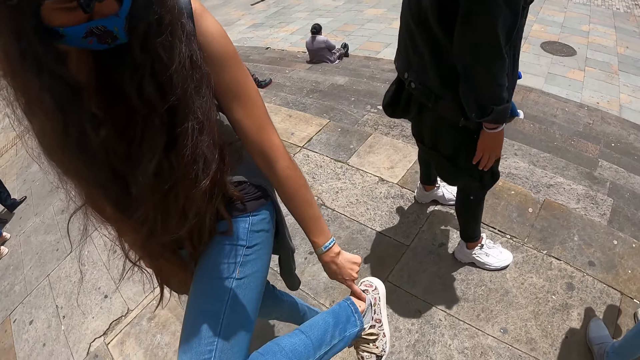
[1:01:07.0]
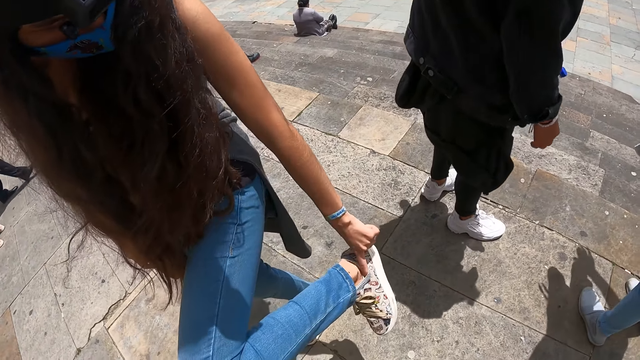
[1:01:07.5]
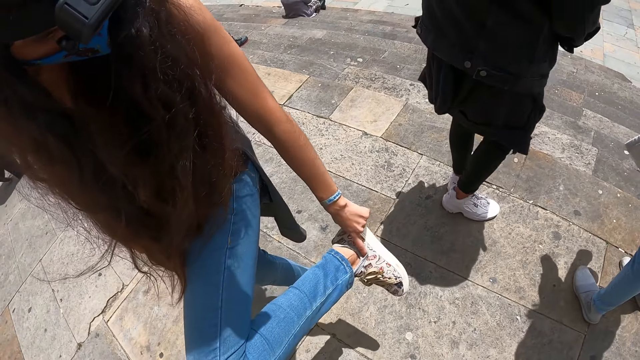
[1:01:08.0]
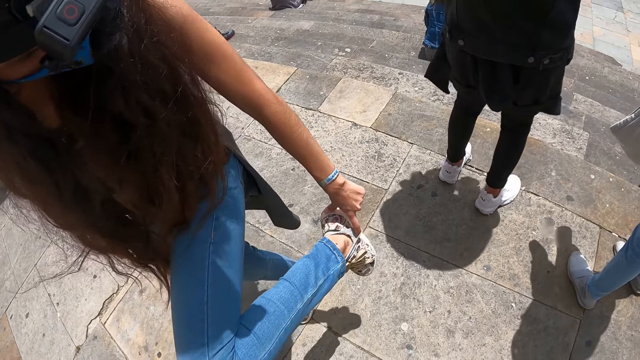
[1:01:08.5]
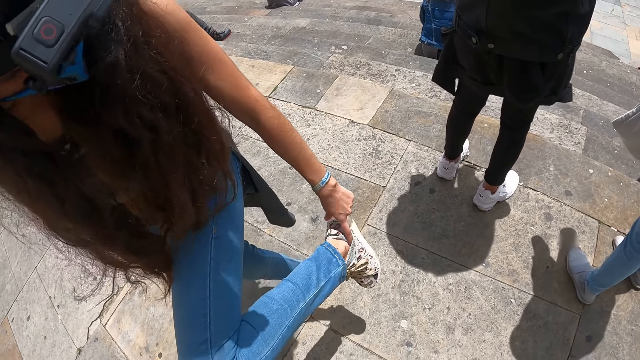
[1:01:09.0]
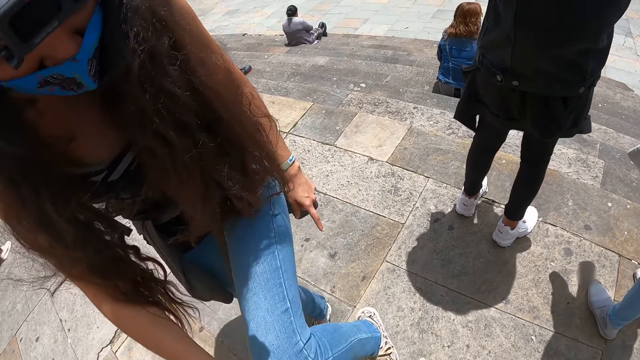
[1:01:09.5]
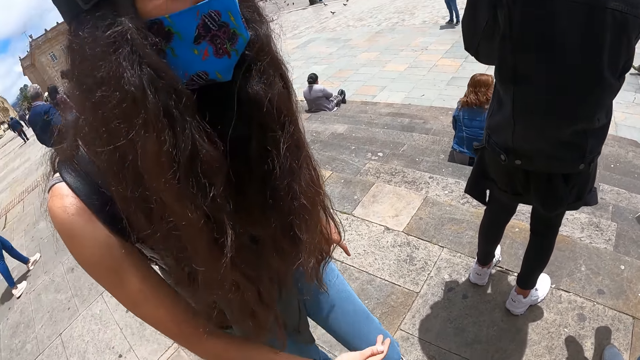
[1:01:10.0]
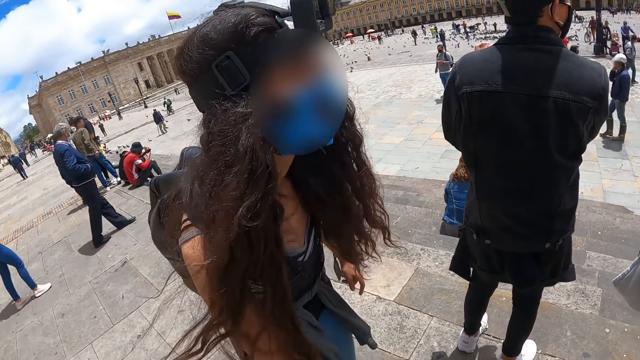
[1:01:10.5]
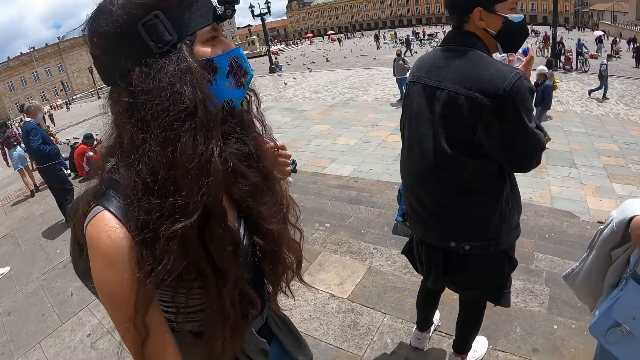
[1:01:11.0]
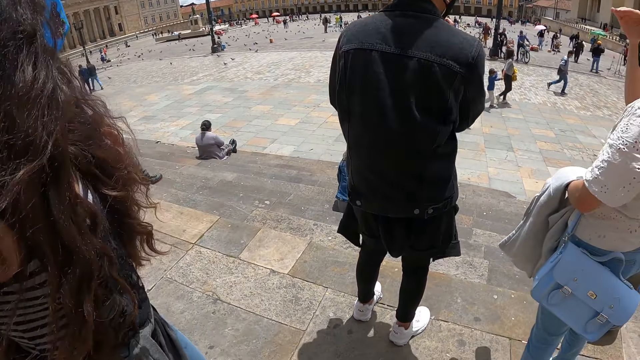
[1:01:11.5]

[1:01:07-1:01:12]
The camera wearer looks at a woman.

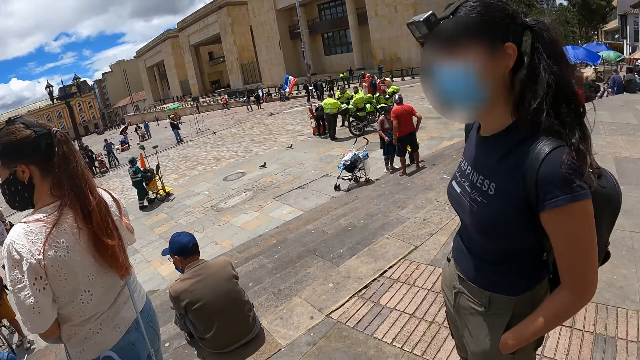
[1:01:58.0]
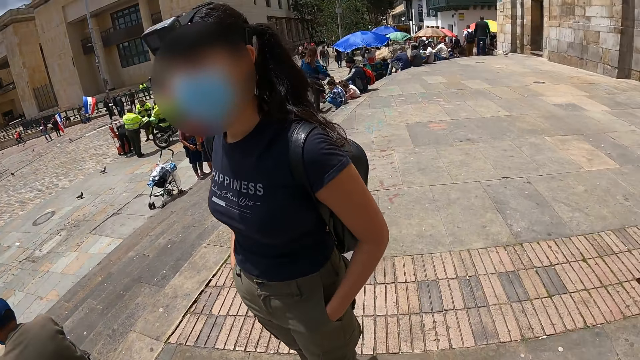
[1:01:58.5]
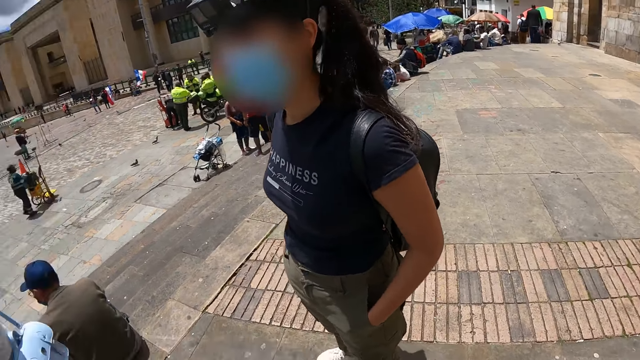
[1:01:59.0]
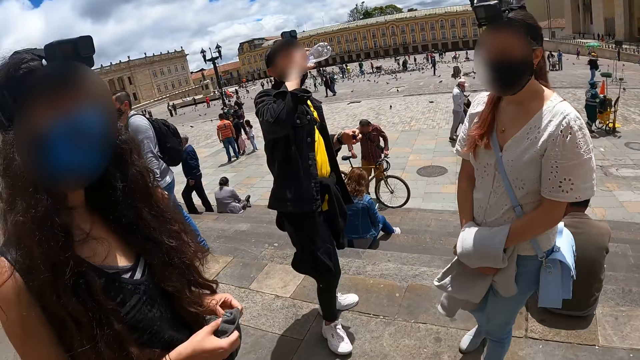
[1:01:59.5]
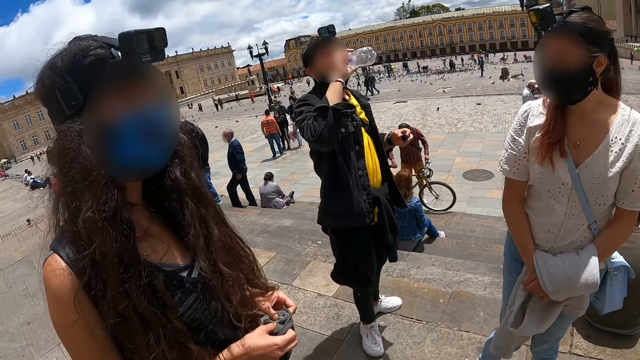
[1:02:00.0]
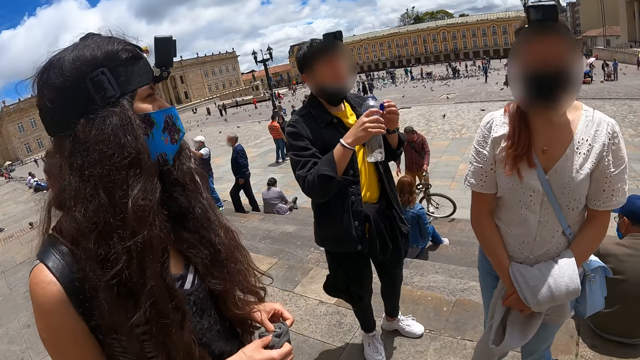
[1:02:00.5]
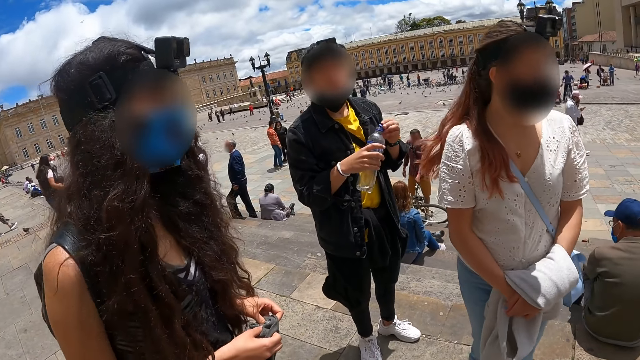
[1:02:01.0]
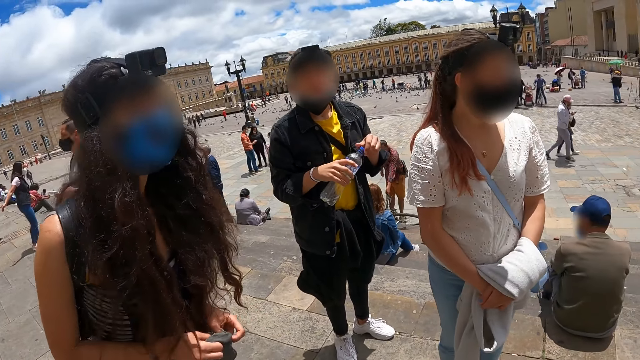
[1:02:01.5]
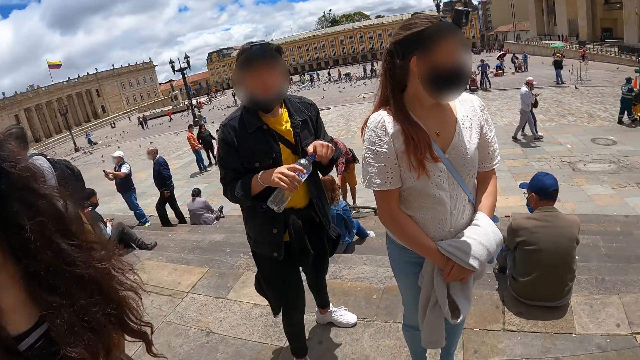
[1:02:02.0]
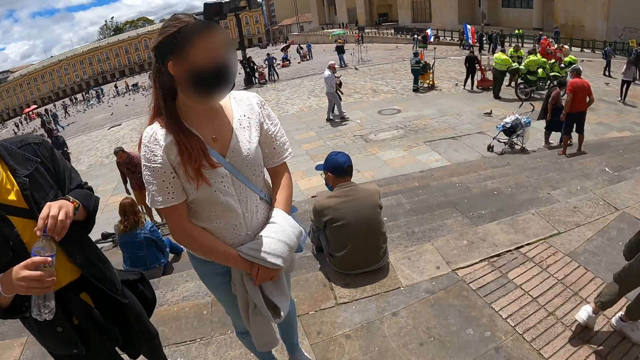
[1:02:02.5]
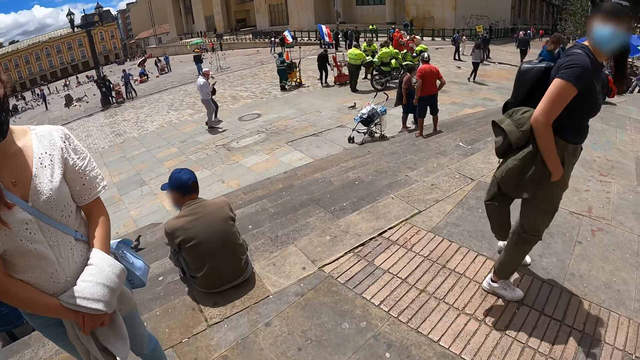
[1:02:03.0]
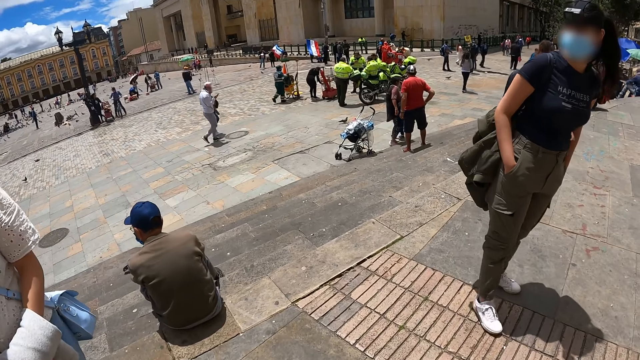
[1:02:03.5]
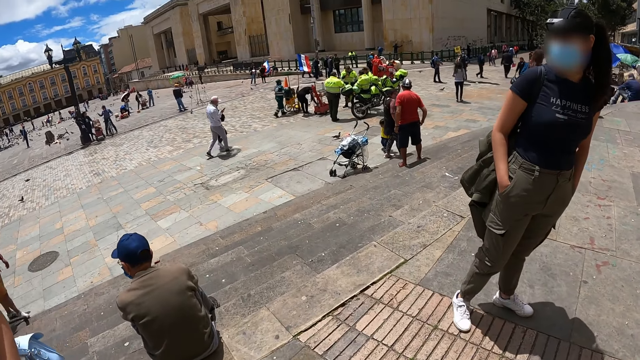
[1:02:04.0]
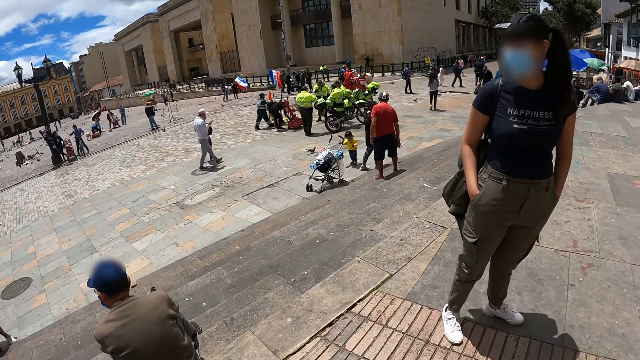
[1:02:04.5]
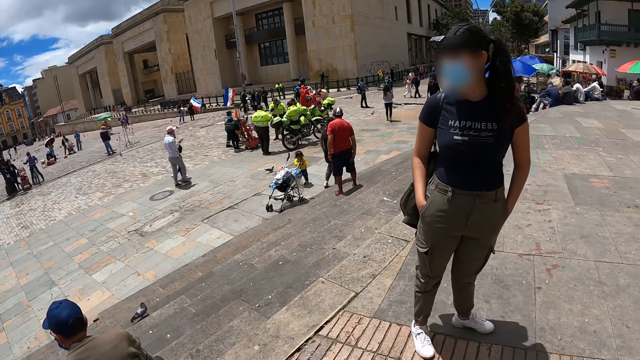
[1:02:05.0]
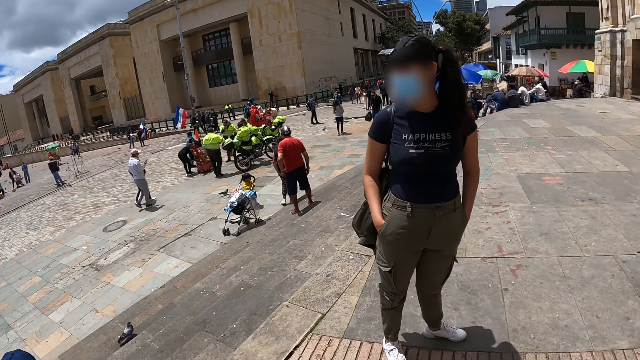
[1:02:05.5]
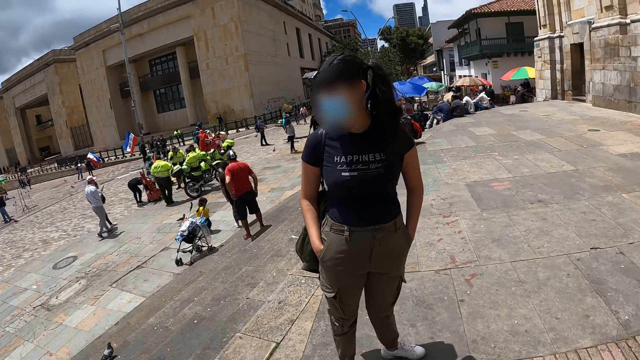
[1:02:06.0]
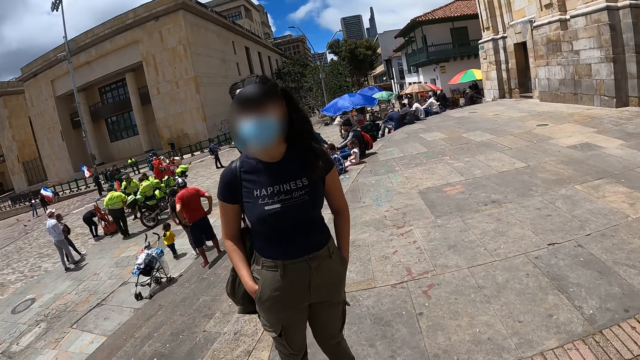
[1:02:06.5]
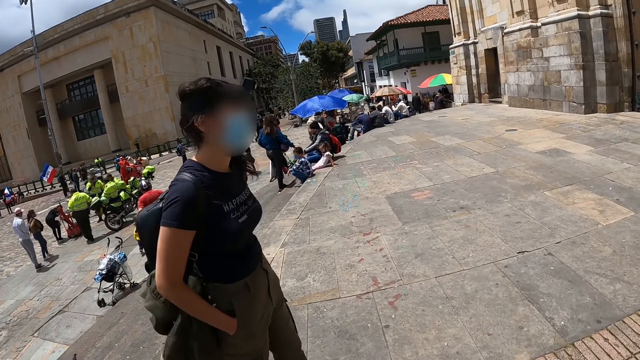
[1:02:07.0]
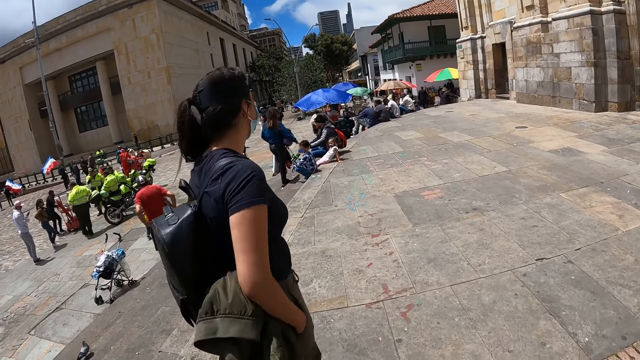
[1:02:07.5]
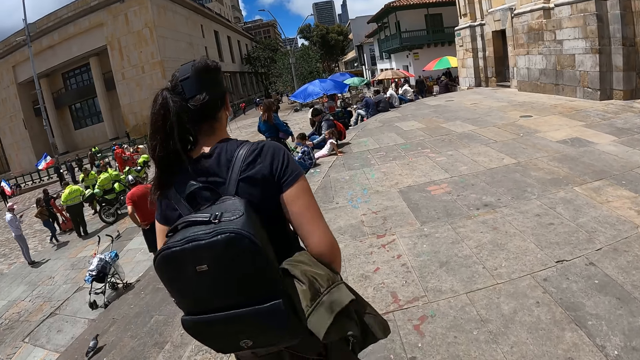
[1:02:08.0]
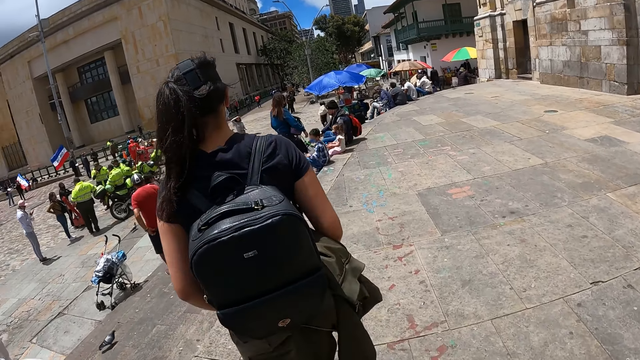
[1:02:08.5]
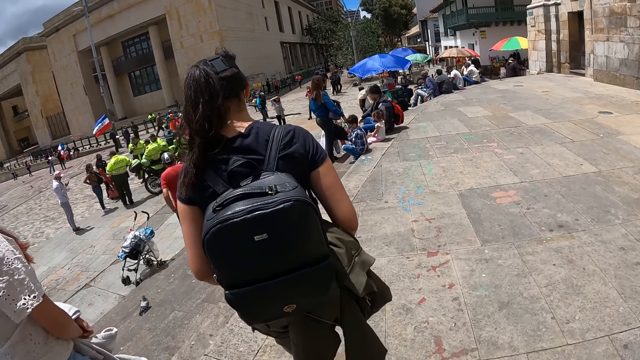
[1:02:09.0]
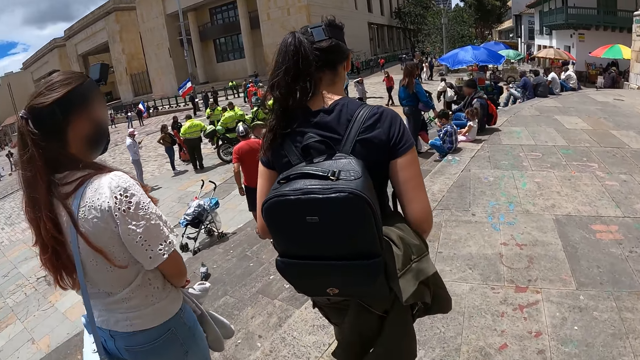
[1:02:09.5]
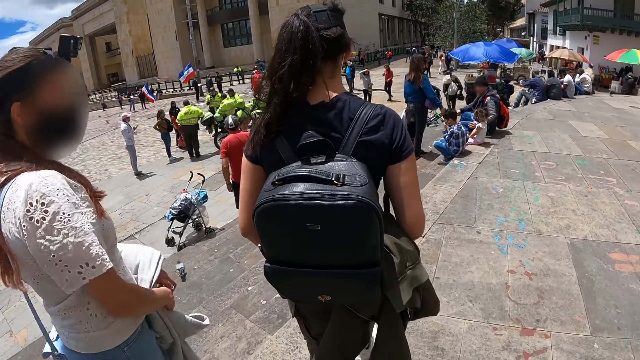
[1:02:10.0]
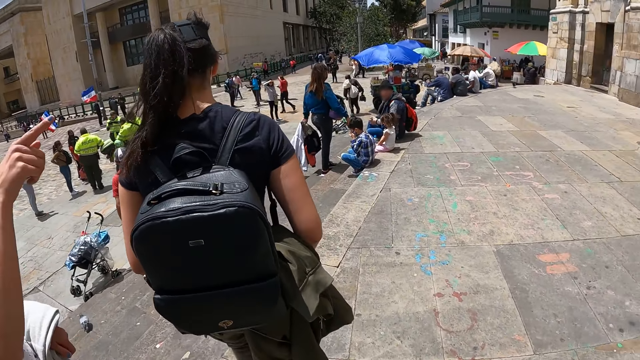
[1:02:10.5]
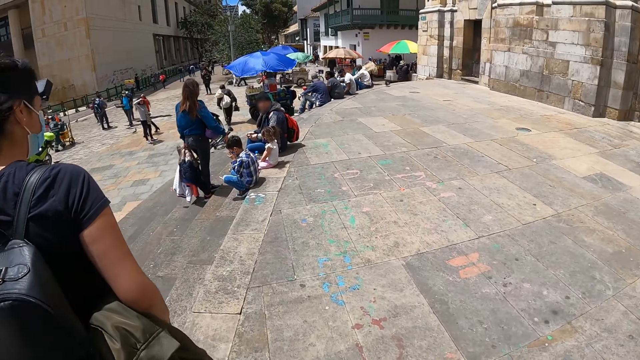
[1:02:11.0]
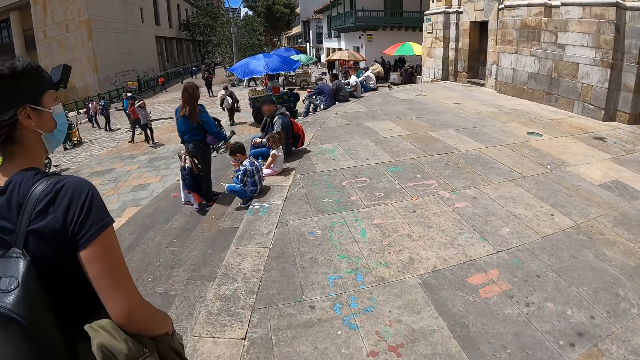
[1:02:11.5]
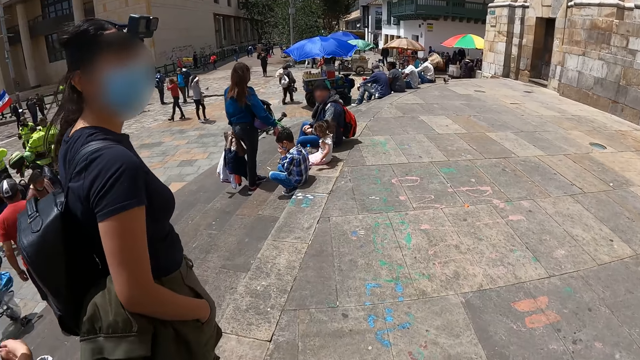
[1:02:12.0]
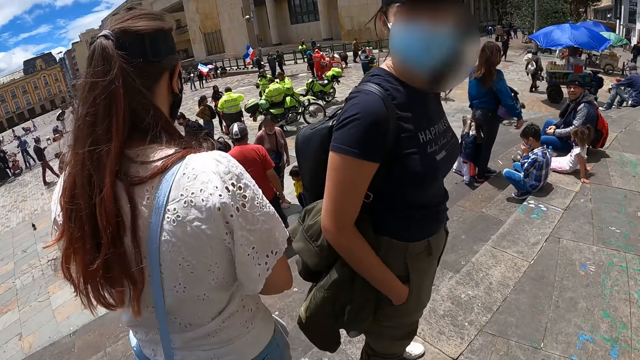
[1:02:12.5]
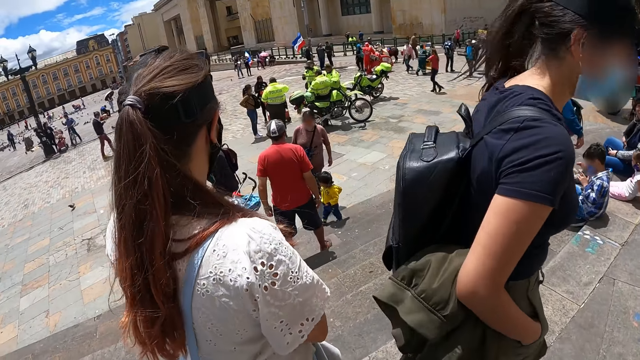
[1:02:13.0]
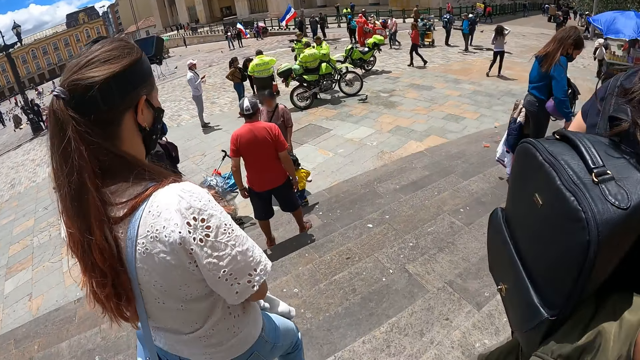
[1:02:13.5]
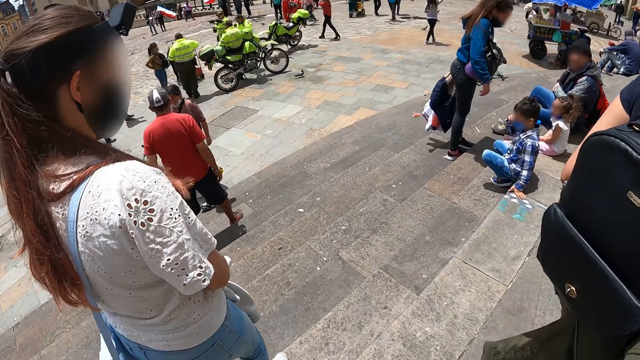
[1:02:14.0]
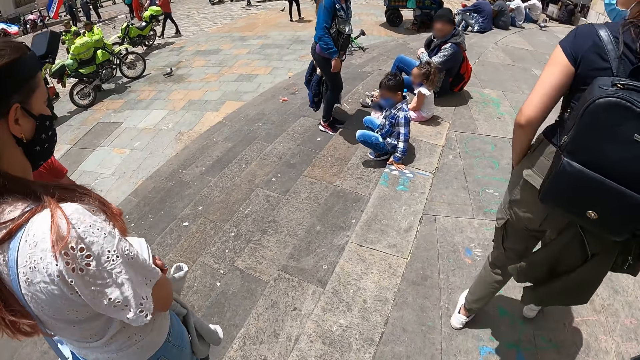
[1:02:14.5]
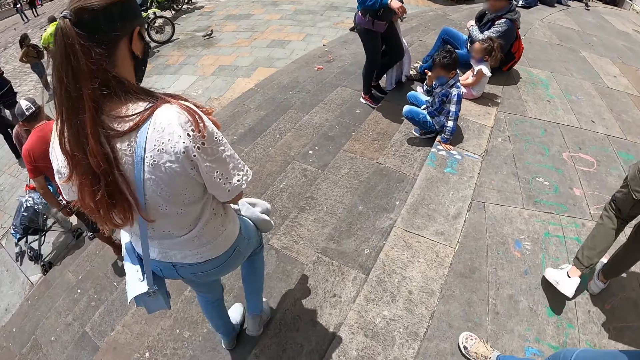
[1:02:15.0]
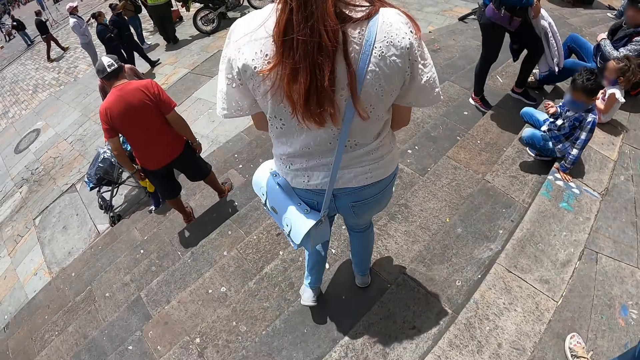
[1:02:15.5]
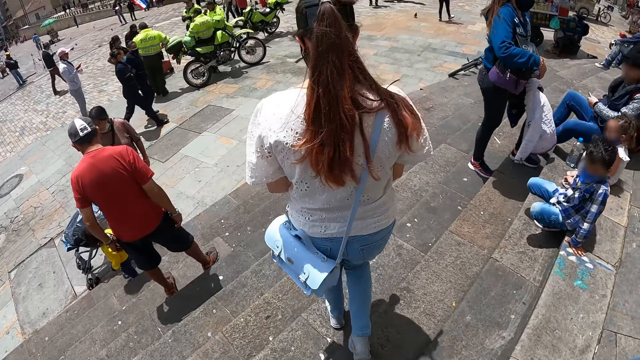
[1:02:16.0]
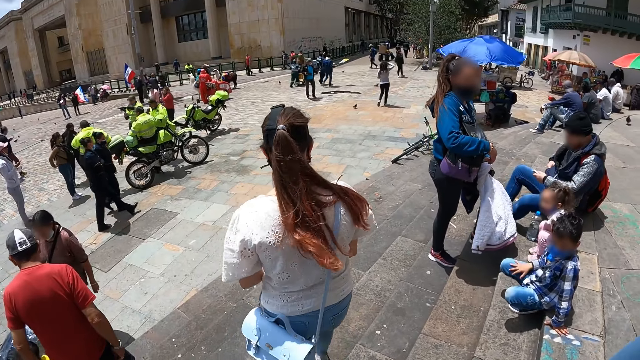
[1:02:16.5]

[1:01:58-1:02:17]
The camera wearer looks around the compound. They look at a woman. They walk around the compound. They look around the compound.
